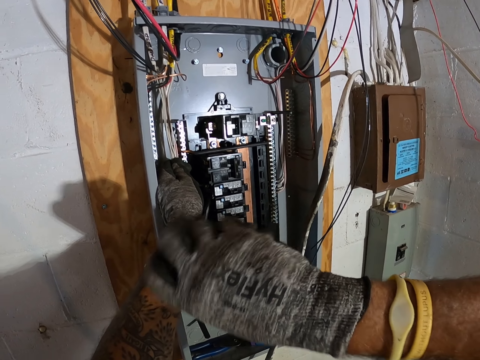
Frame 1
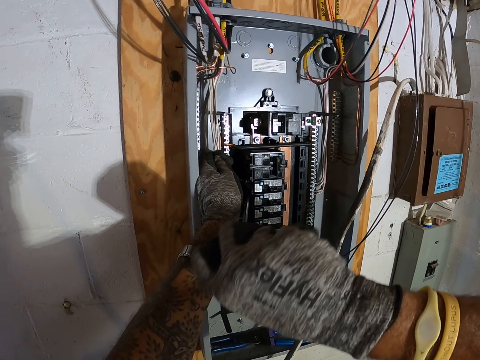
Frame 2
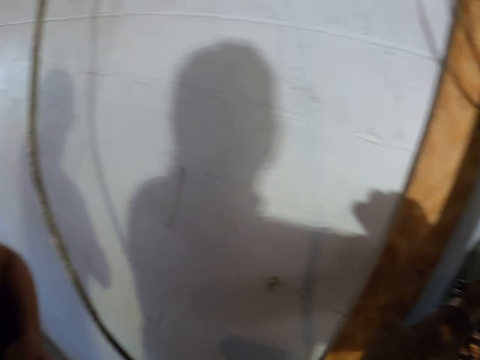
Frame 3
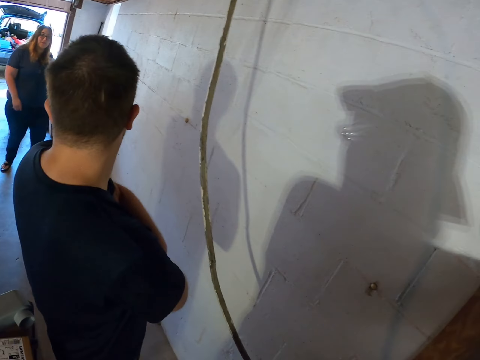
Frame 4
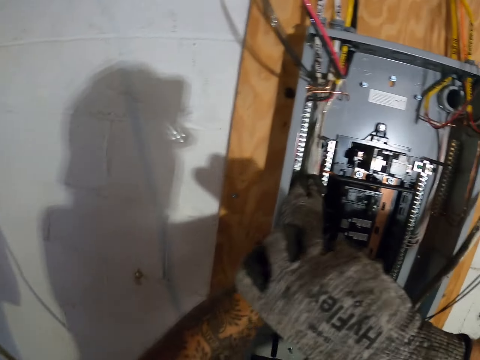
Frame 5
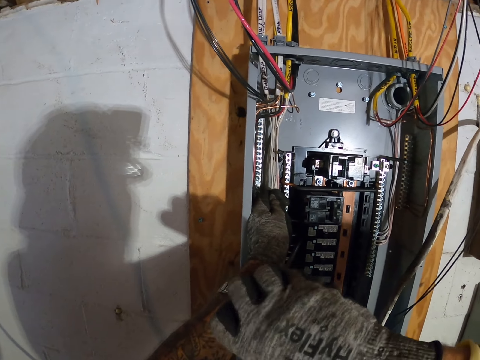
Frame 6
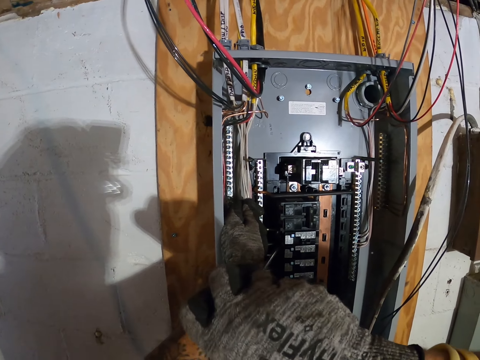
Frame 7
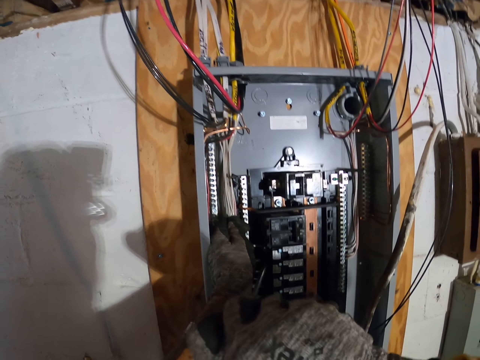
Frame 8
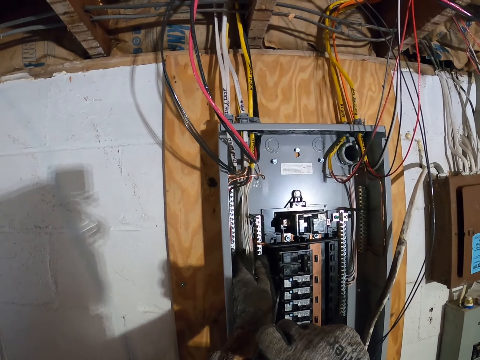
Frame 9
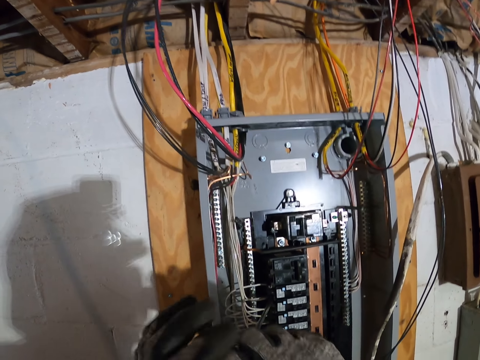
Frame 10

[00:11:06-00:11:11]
The camera wearer screws the cable to the meter.

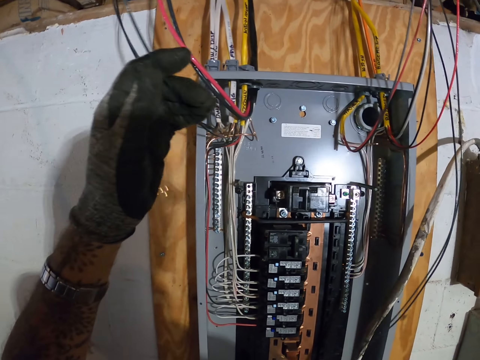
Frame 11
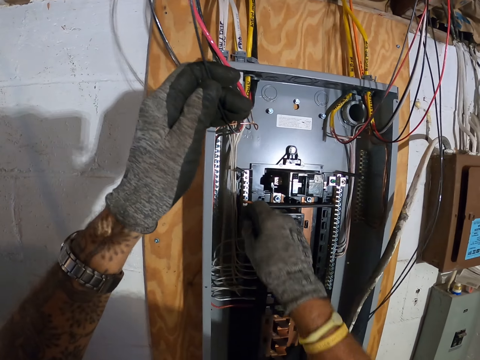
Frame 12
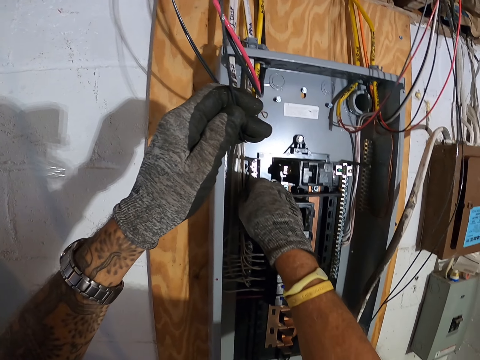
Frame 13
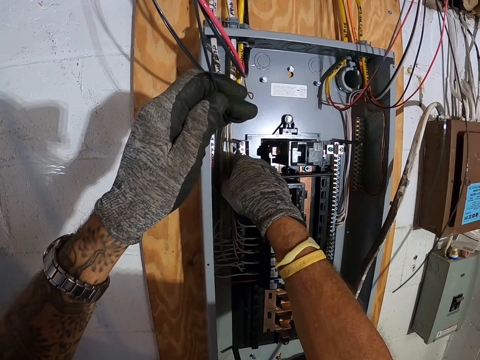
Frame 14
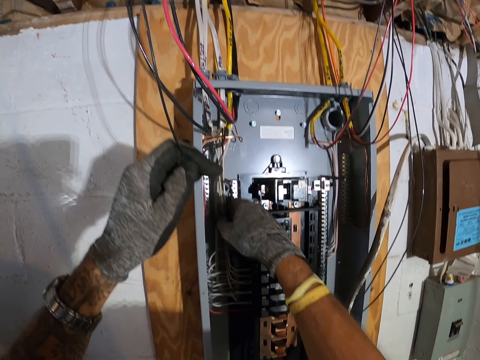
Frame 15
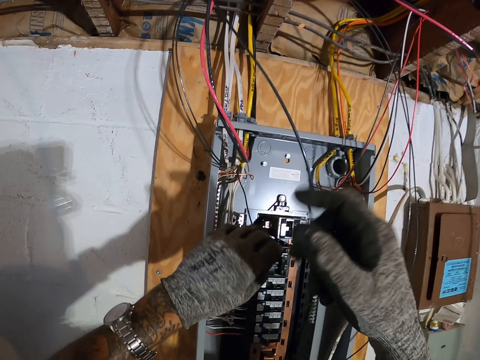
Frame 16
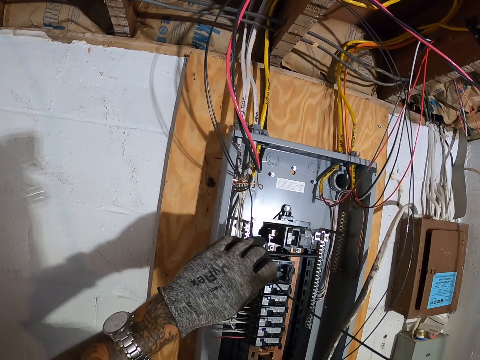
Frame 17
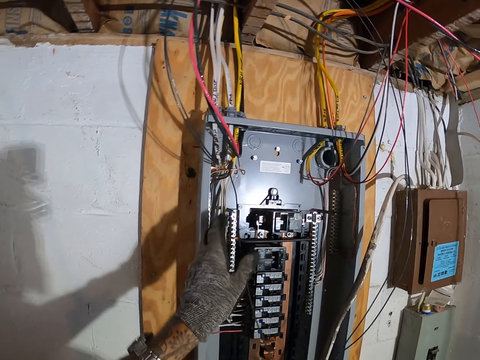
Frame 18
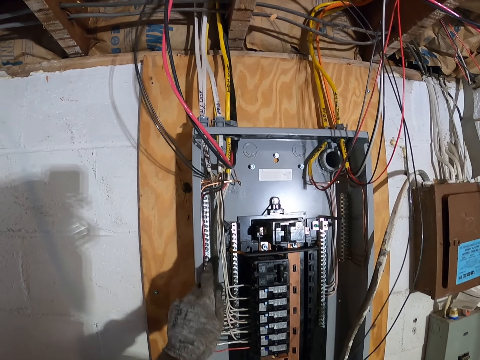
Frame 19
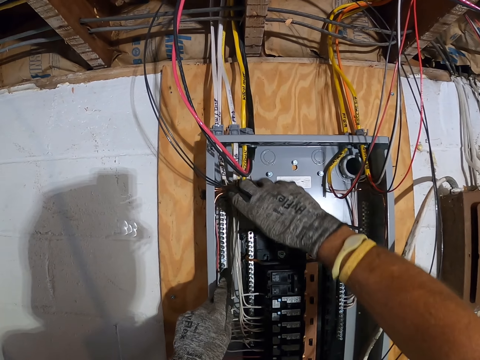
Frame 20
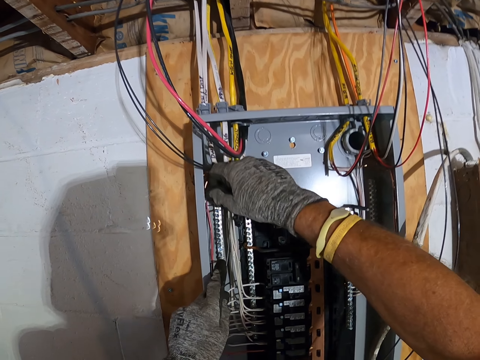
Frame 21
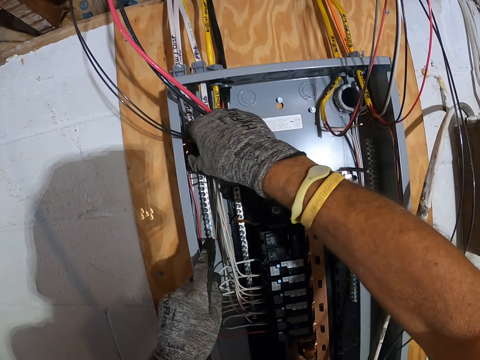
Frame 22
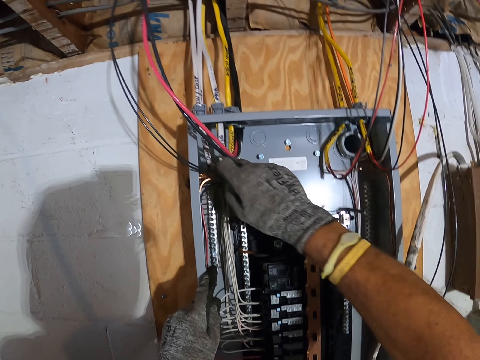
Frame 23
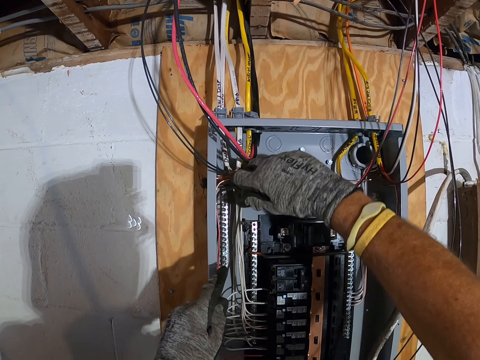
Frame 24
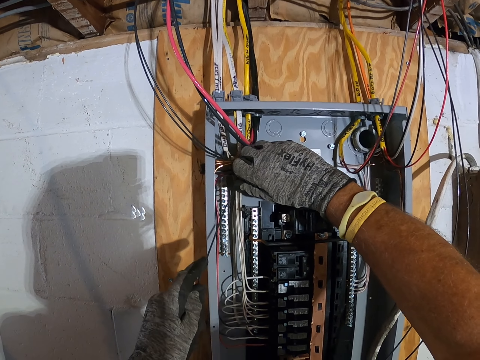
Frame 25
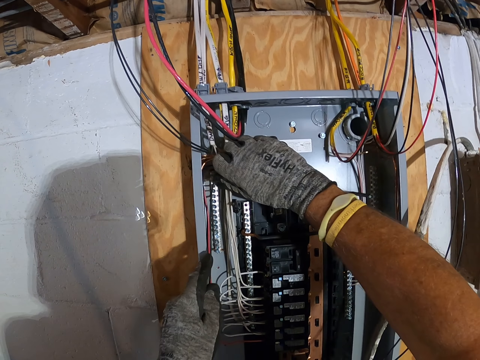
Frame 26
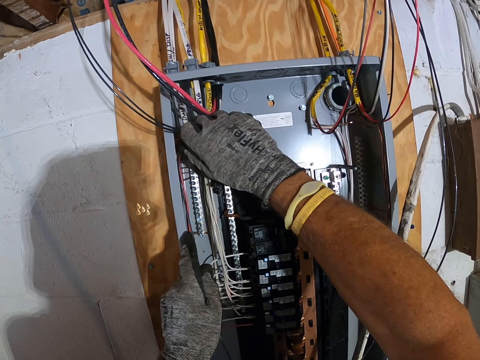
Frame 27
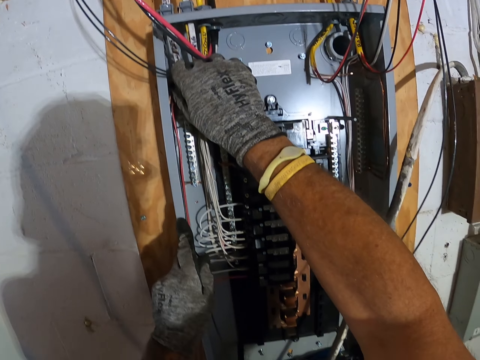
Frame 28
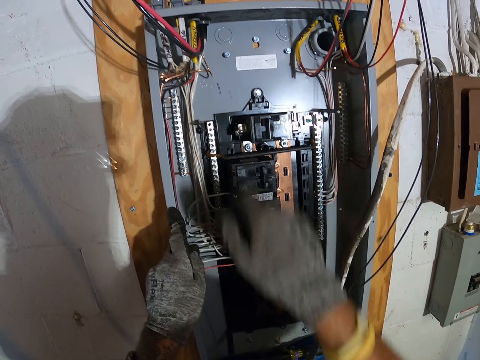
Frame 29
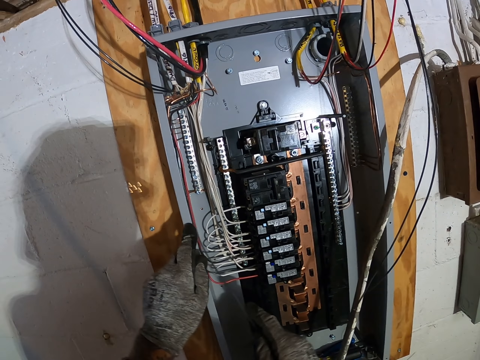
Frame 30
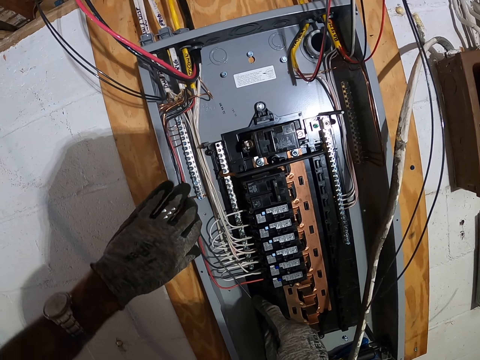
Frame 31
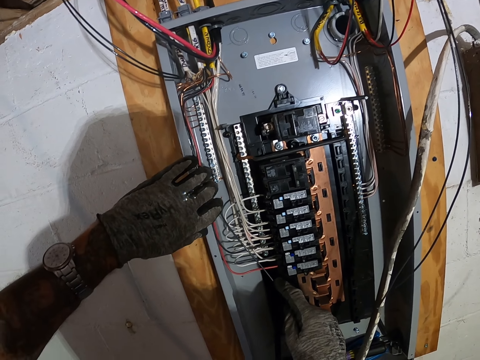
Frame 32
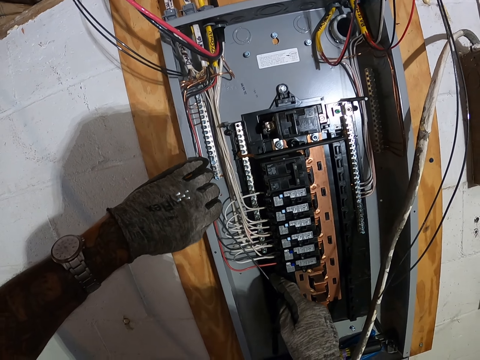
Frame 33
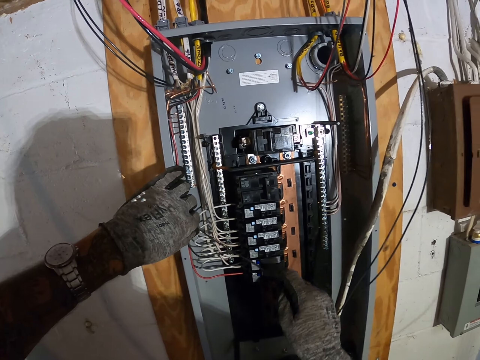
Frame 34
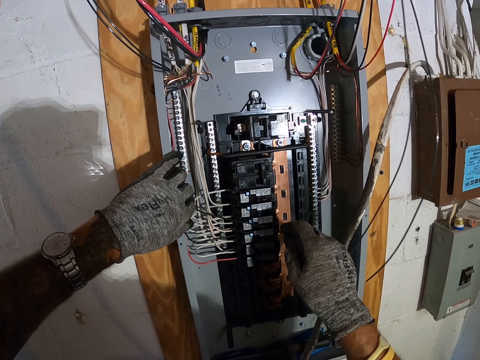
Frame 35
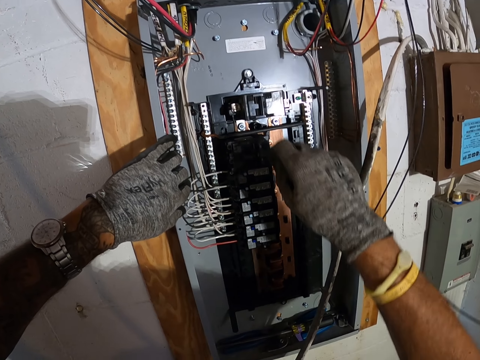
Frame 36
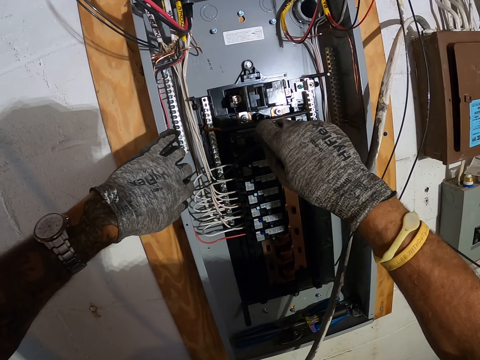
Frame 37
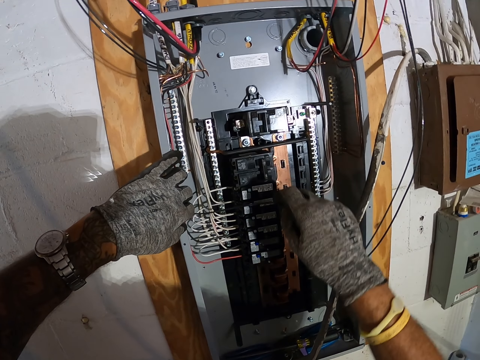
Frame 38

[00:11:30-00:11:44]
The camera wearer fixes wires in the box panel. They hold a black cable. They adjust the black cable in the meter box.

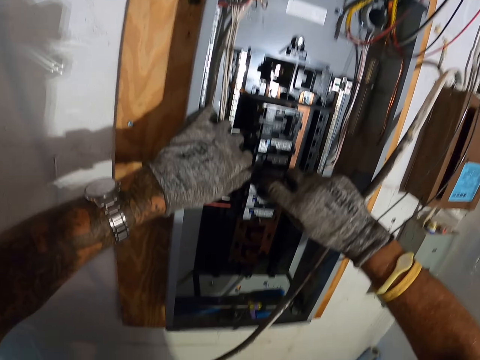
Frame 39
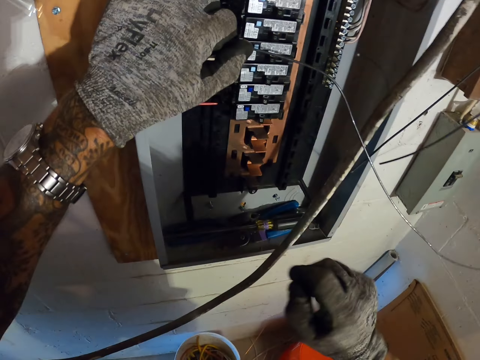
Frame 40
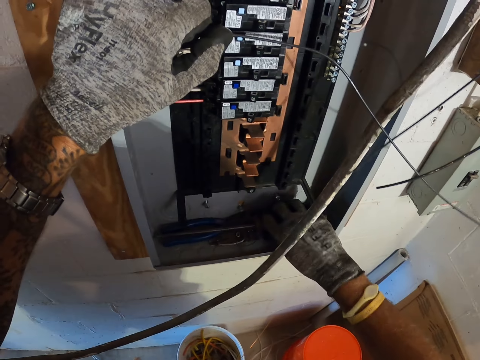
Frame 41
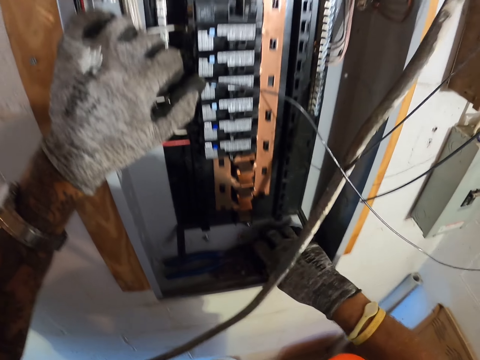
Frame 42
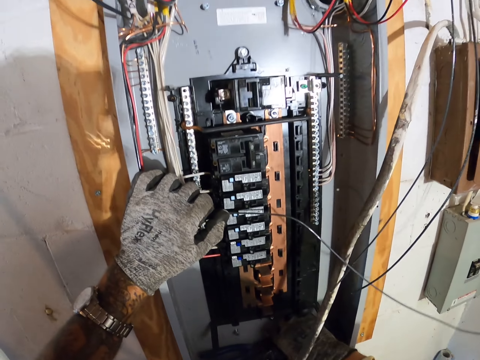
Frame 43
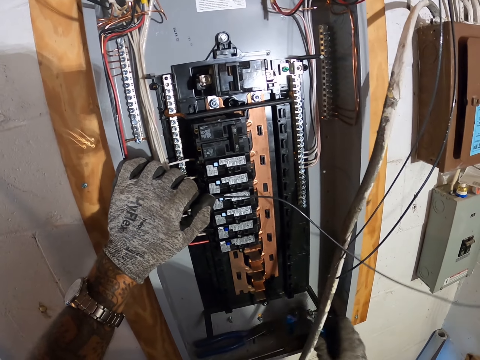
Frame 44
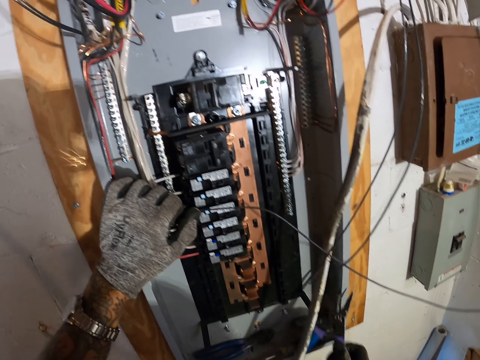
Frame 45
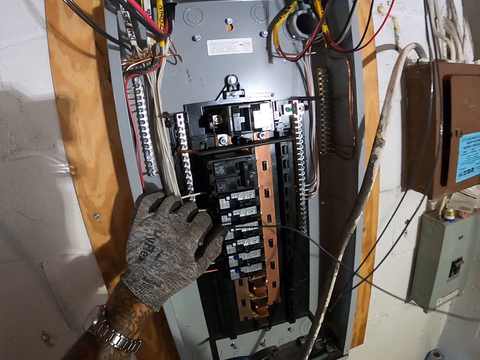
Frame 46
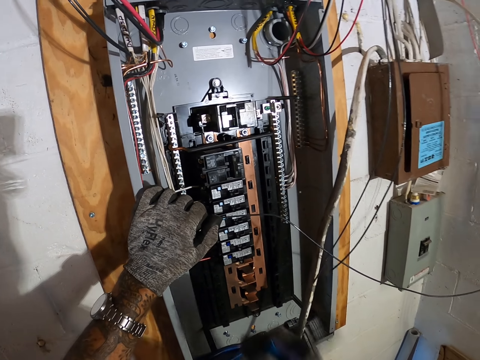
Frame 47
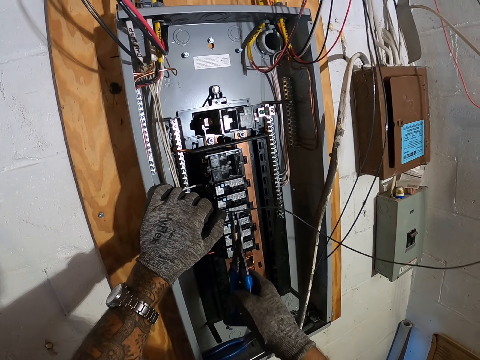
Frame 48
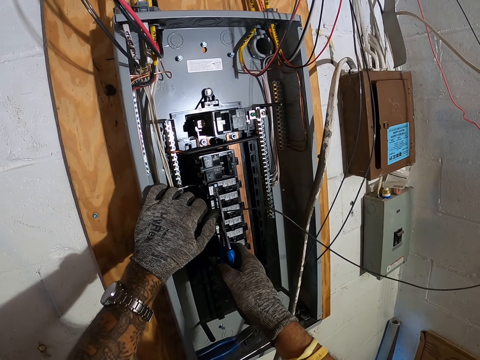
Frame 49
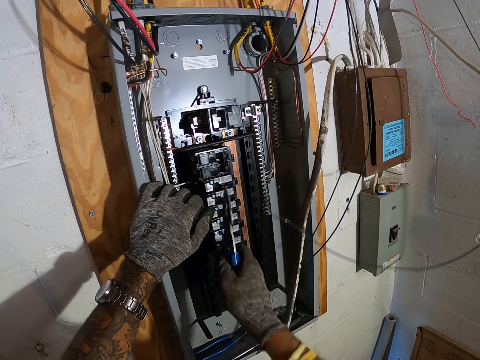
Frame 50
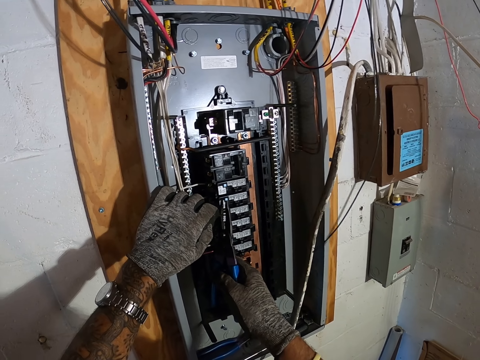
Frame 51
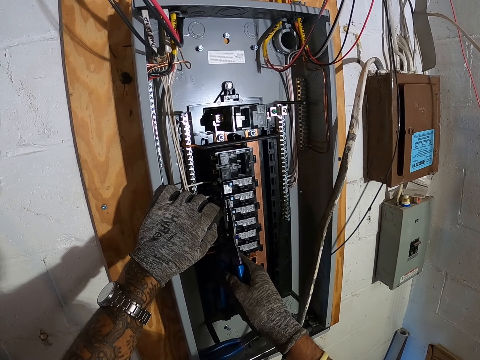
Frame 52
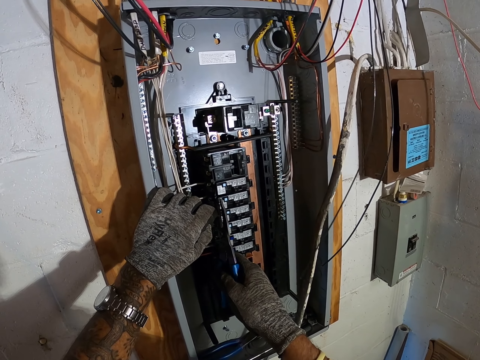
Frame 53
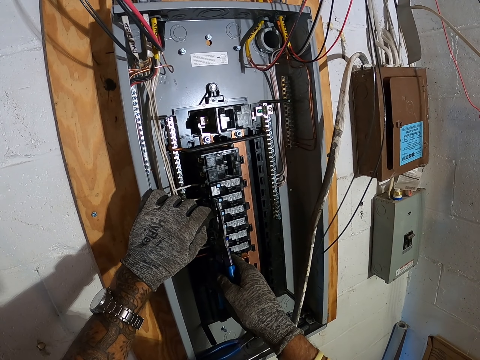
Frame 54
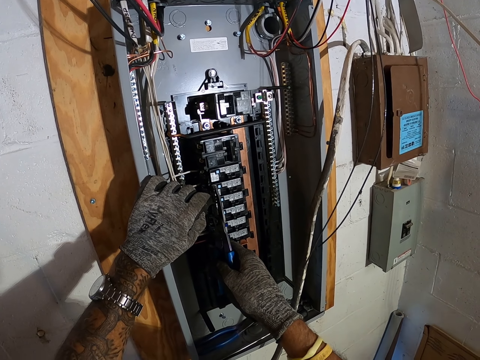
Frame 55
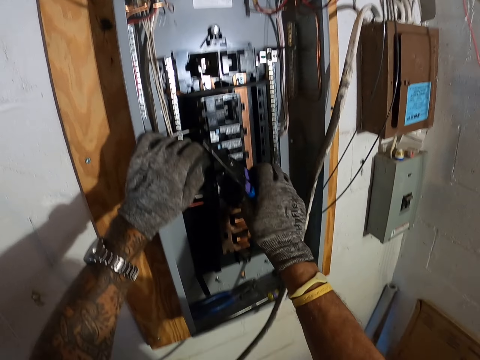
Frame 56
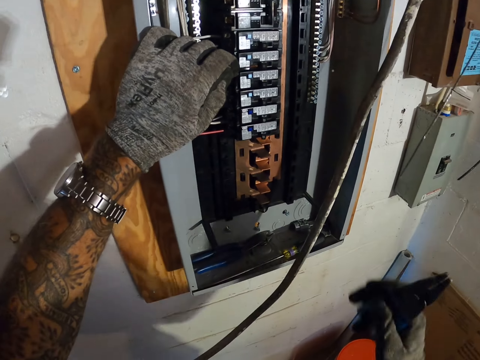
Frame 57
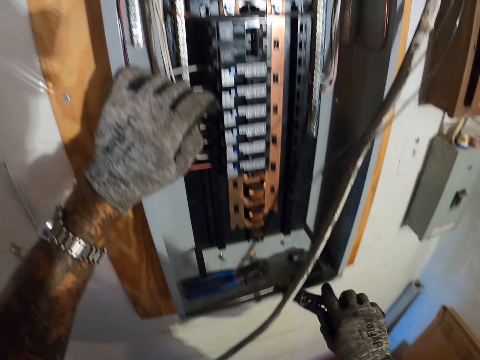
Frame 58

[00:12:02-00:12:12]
The camera wearer takes the pliers. They cut the black wire with the pliers.
